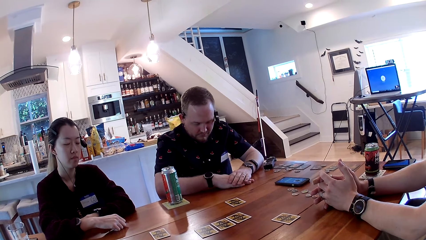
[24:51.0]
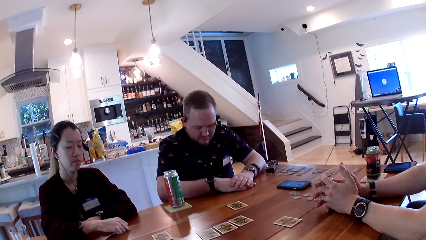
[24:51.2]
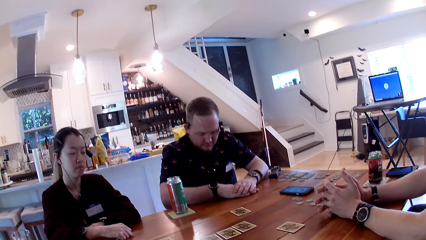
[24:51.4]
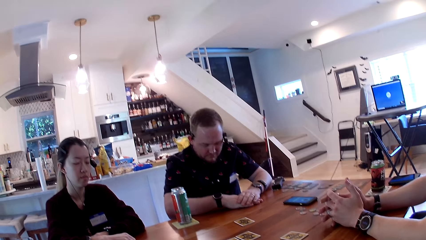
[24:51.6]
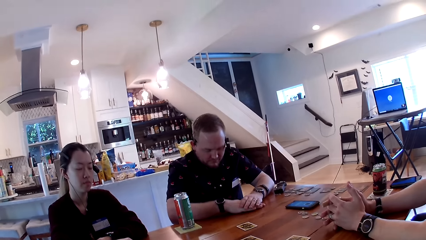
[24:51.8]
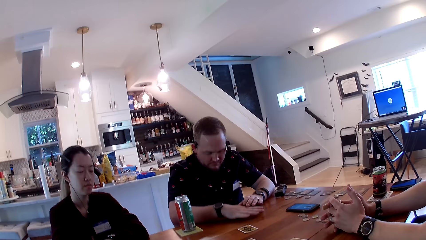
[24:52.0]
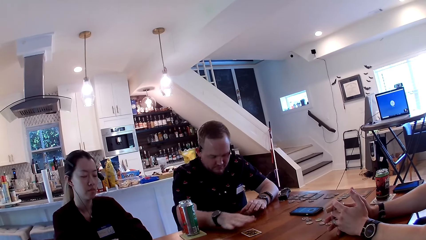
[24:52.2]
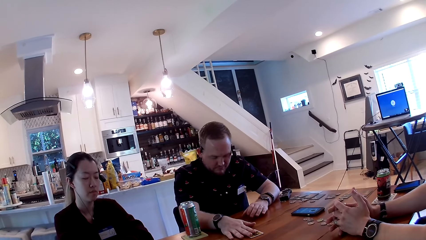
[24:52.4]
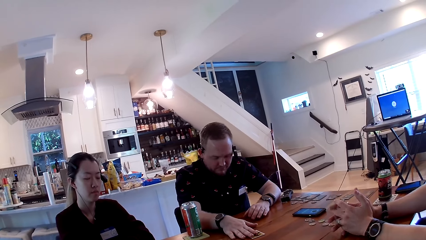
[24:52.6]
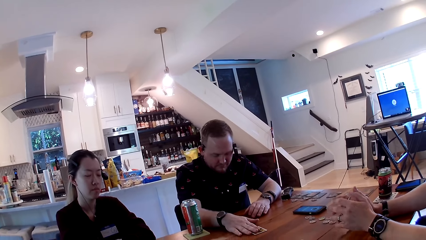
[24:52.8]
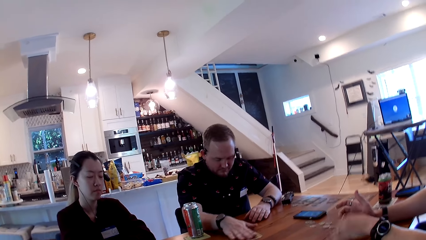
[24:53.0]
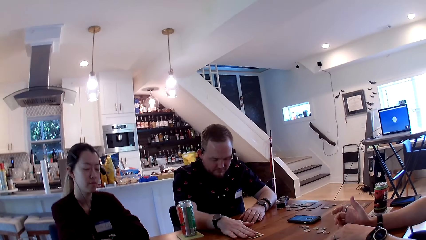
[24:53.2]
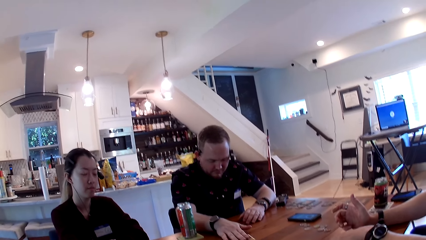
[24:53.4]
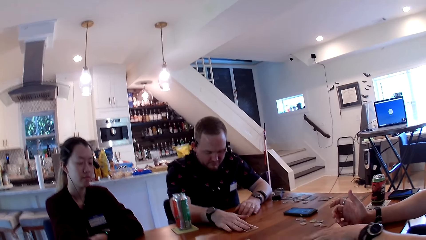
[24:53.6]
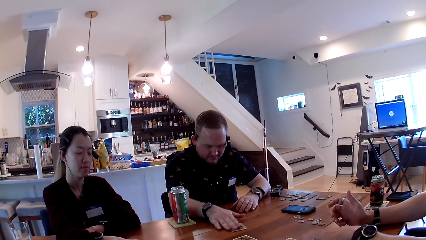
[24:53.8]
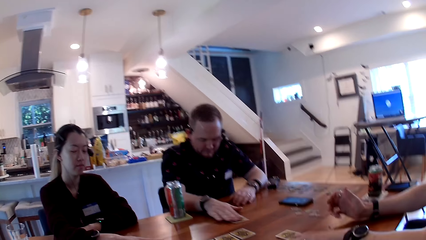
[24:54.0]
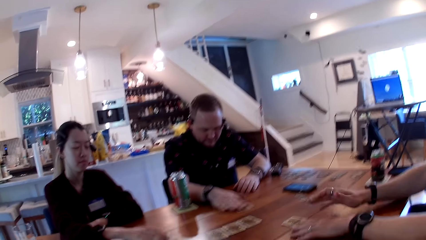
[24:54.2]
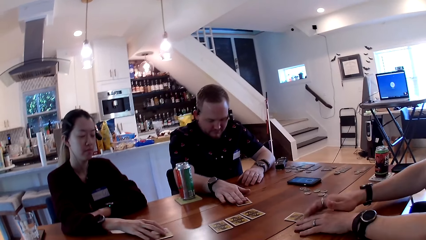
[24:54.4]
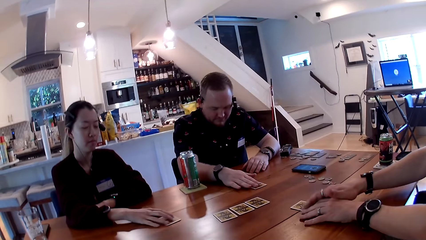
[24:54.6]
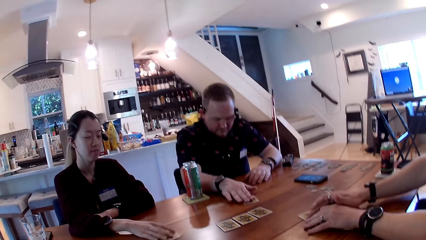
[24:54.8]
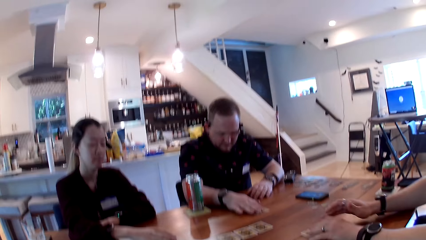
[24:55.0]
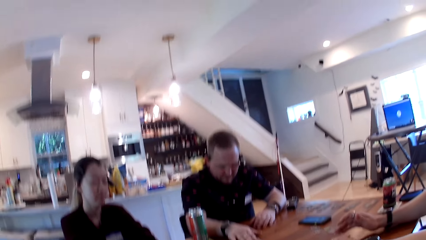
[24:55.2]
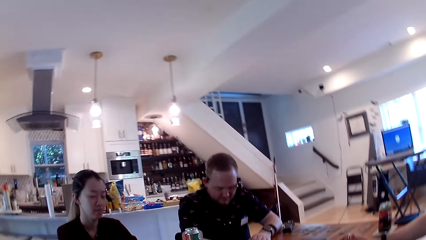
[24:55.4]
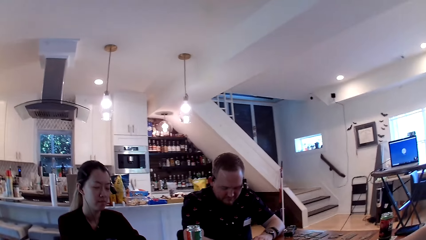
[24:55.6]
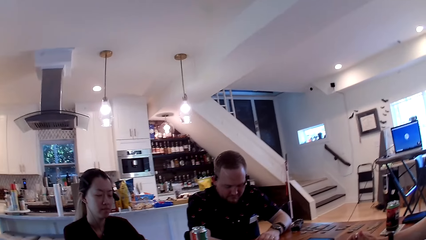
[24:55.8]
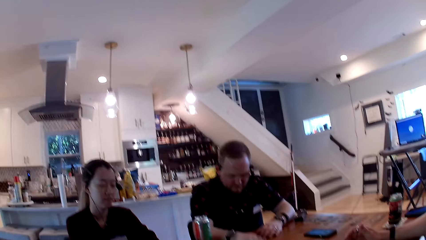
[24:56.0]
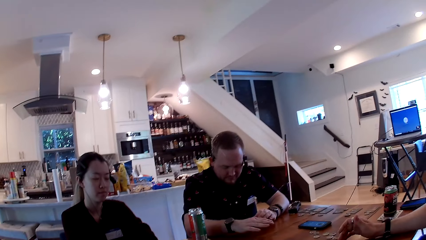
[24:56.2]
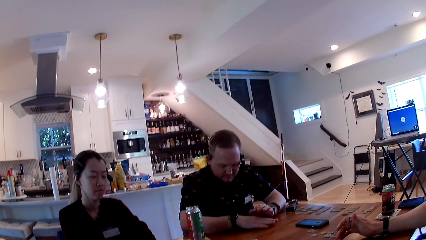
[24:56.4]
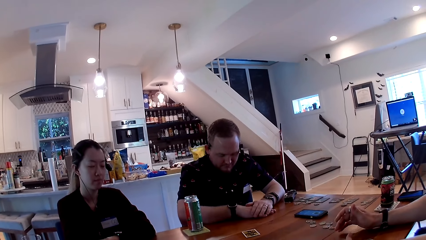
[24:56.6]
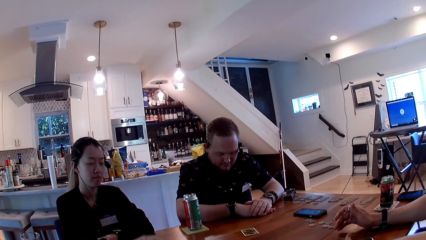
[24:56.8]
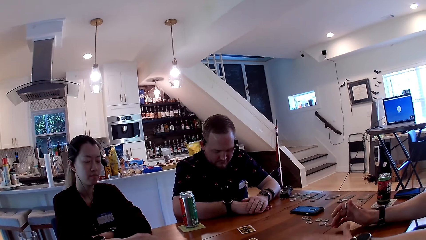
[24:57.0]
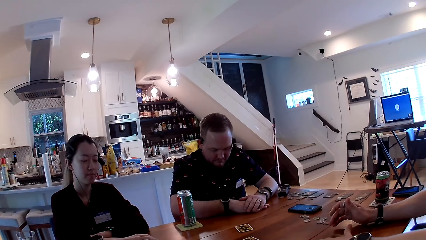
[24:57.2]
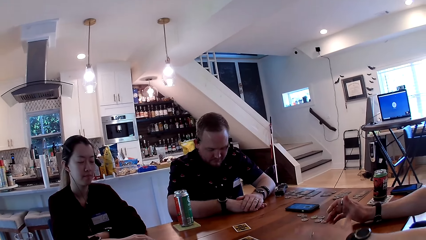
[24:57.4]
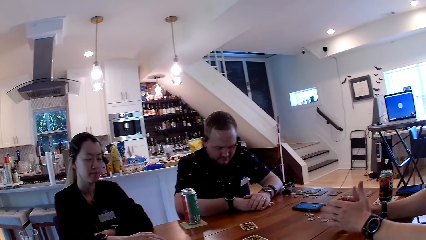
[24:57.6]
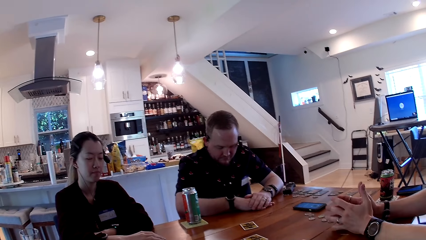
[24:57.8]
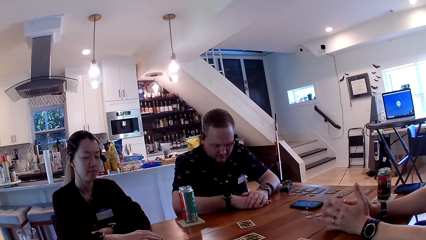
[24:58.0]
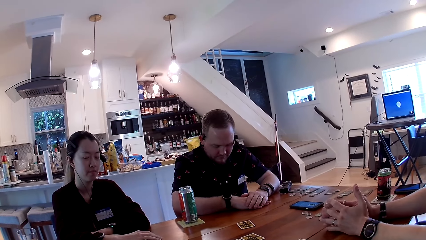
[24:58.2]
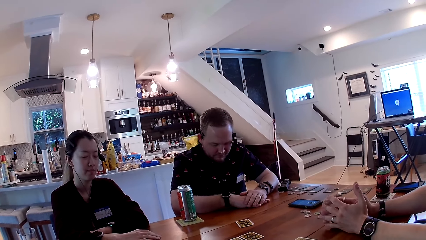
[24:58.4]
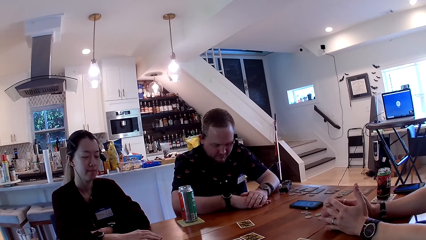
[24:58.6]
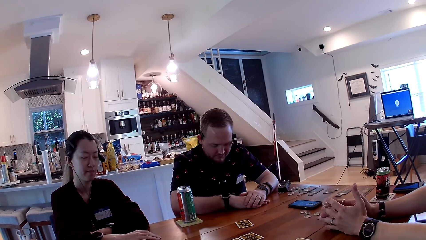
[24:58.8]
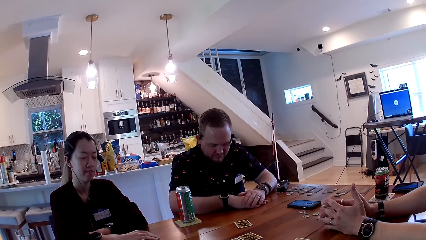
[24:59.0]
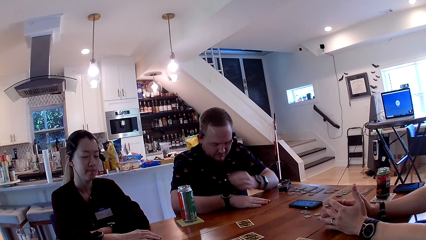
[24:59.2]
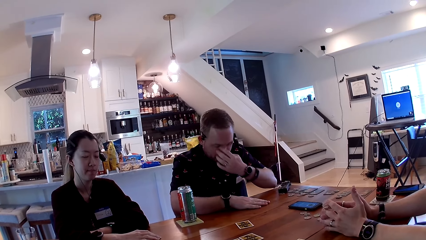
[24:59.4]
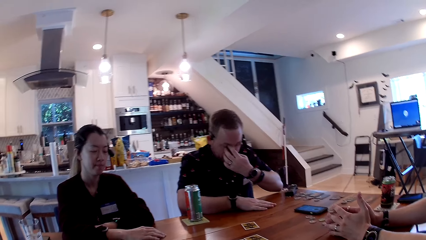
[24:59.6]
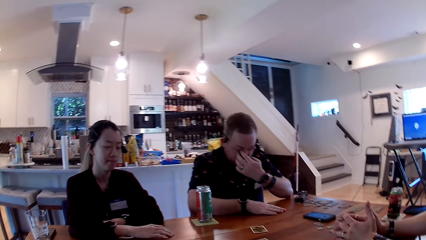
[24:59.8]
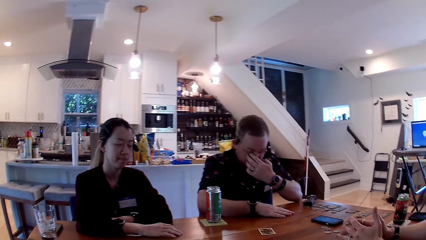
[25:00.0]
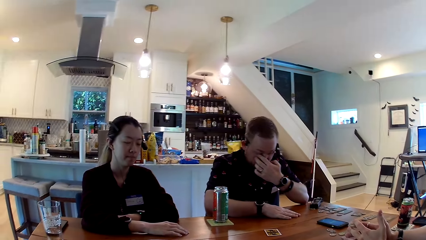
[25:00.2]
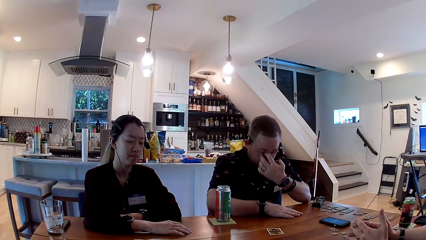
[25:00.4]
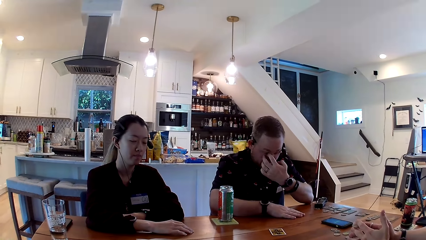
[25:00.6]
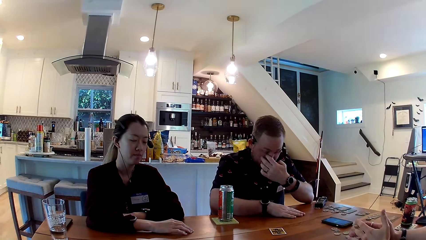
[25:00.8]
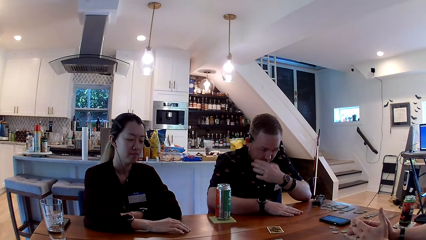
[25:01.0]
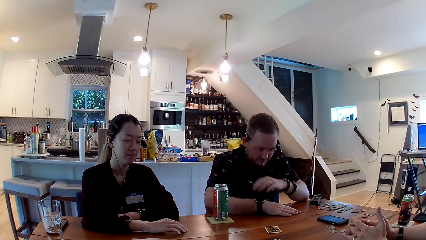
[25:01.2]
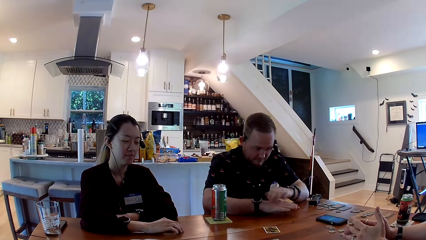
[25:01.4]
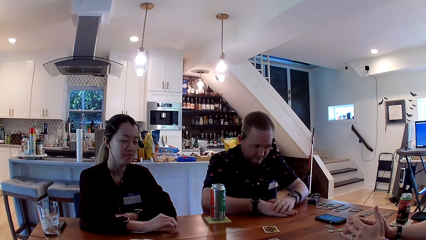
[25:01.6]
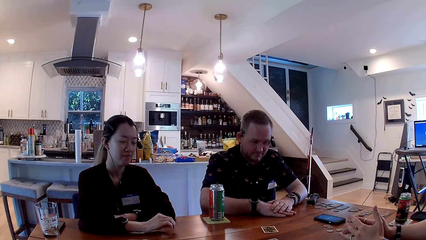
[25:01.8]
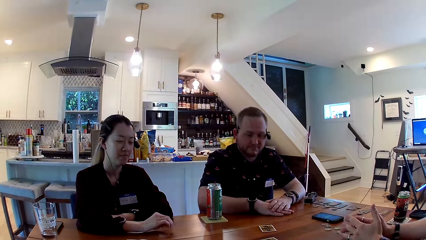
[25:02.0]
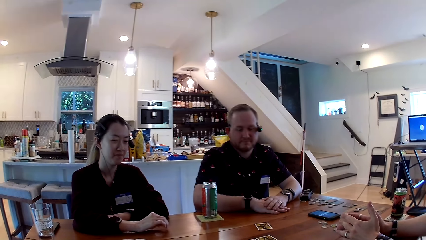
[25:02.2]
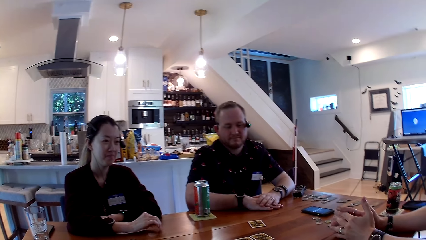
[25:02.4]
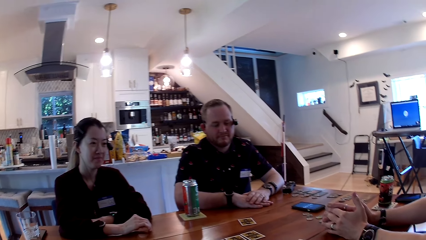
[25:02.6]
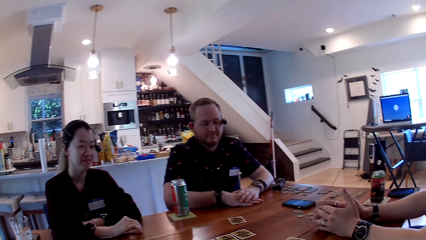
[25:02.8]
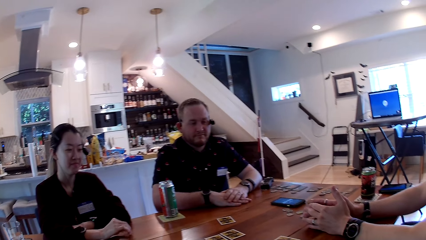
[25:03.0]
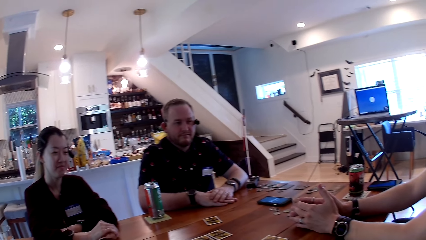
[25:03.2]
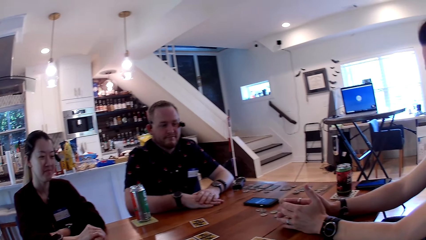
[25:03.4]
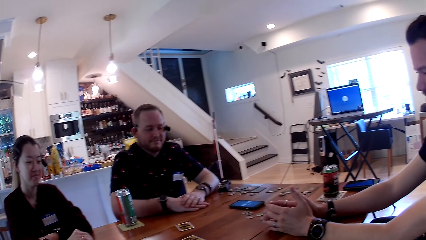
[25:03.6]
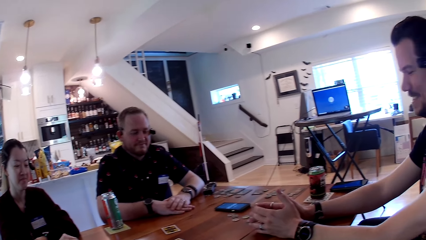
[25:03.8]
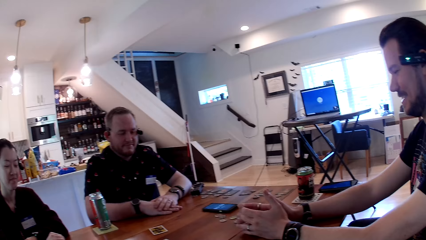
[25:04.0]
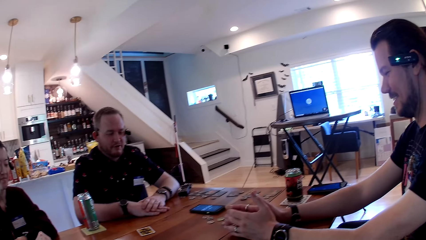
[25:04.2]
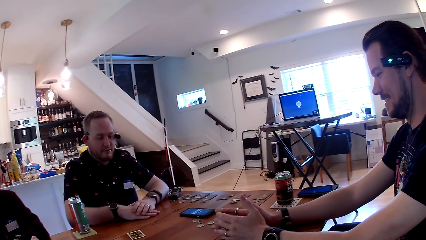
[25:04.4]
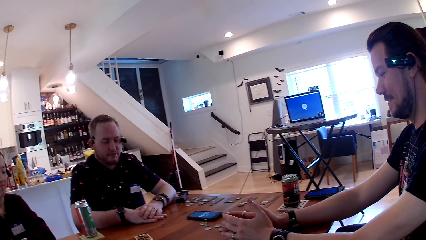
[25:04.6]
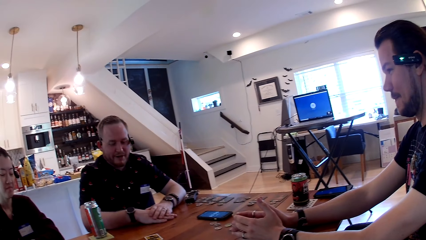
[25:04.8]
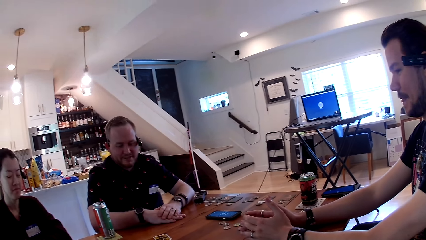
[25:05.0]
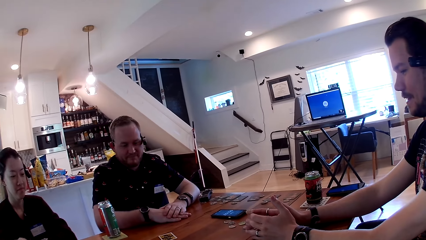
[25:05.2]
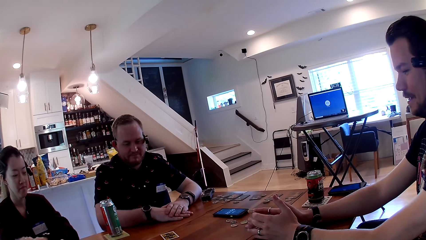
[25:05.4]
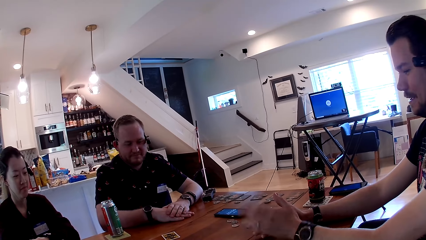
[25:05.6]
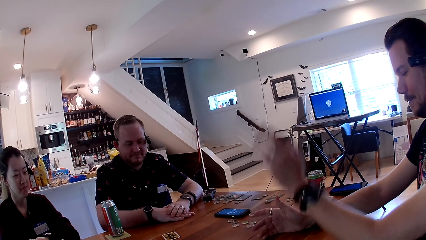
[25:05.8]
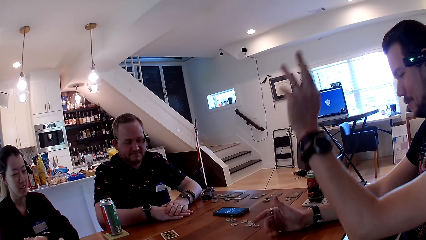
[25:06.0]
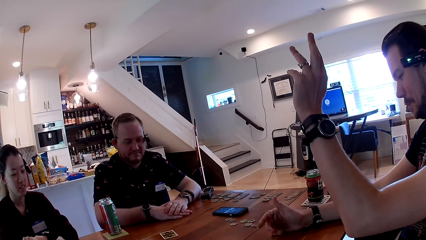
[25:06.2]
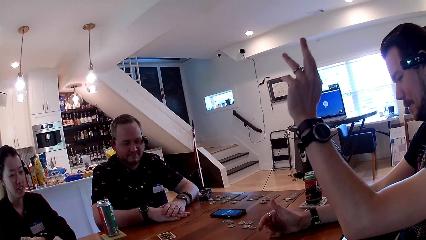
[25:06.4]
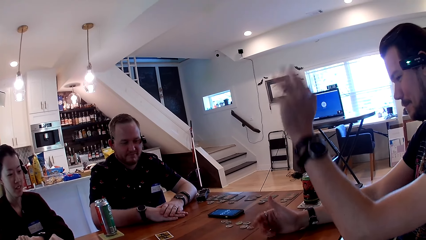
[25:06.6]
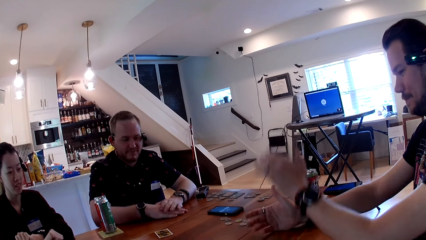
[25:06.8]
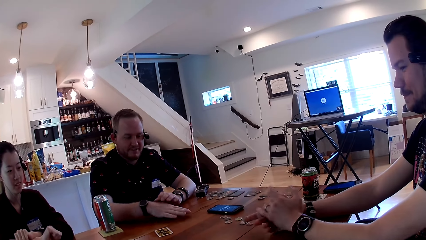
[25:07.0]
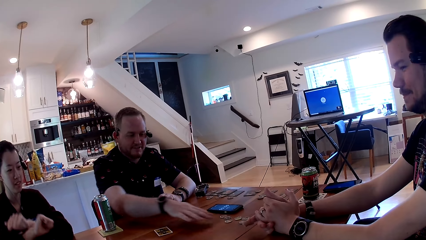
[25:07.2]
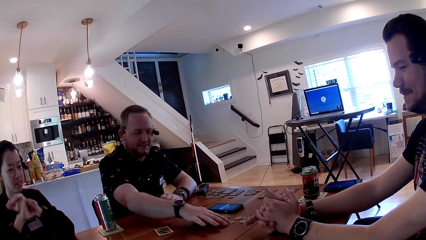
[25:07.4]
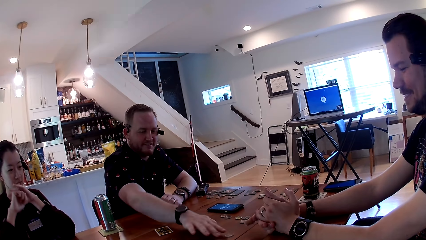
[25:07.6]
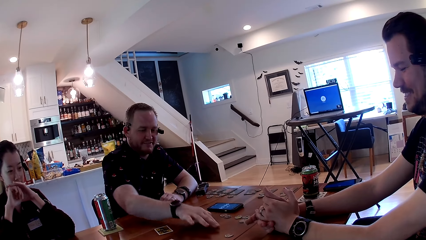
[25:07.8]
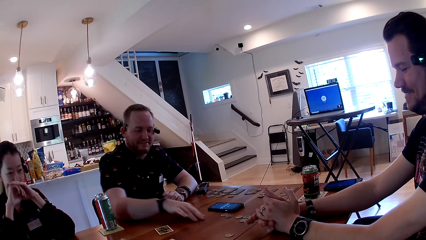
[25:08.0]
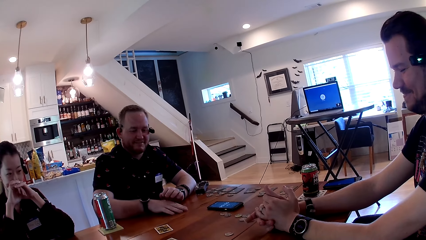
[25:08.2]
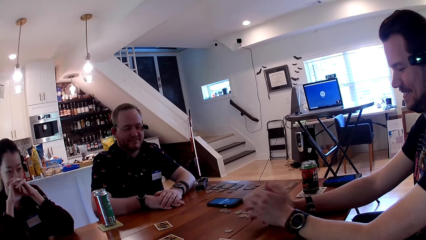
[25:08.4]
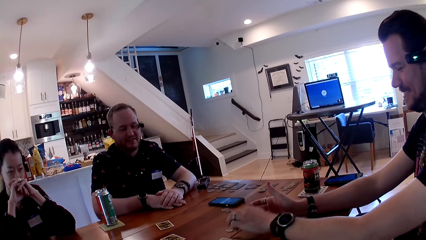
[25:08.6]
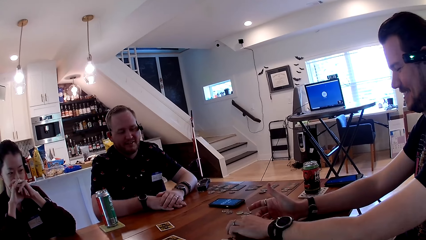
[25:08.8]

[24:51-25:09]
A man shakes a card on the table with his right hand. Another man taps his left hand on the table and places his left hand on a card on the table. A woman shakes a card on the table with her right hand. The second man places his right hand on the card on the table and takes his right hand from the card on the table. The second man interacts with the first man, the woman and the camera wearer. The first man pushes a coin on the table with his right hand.
